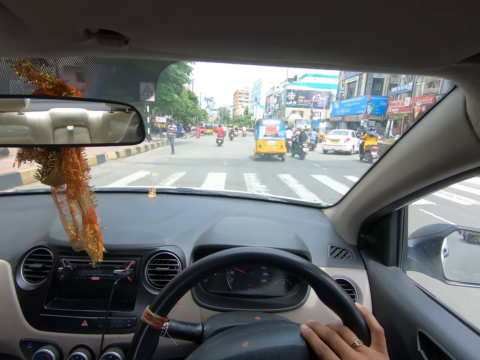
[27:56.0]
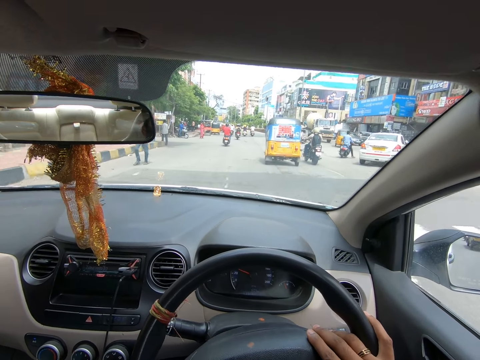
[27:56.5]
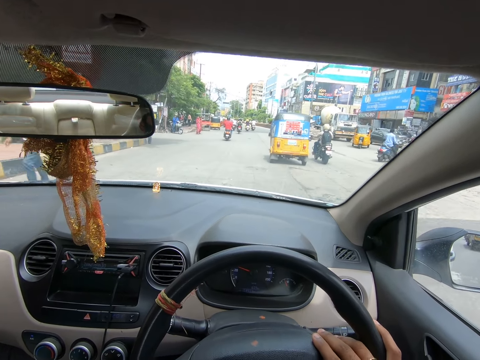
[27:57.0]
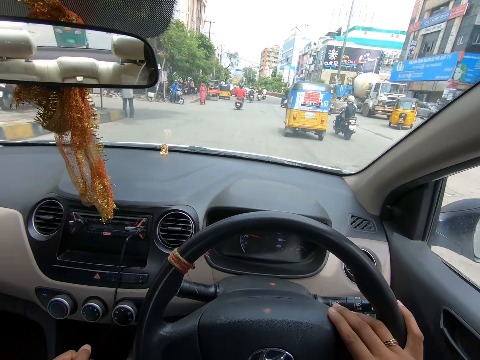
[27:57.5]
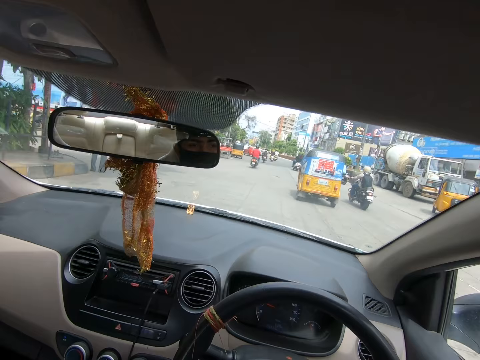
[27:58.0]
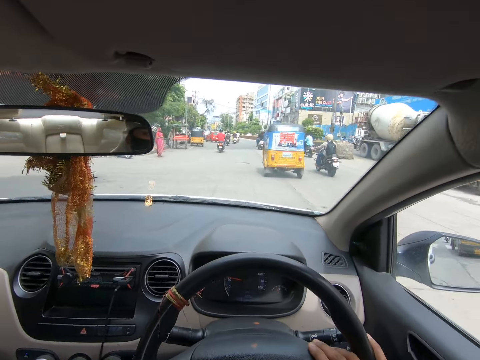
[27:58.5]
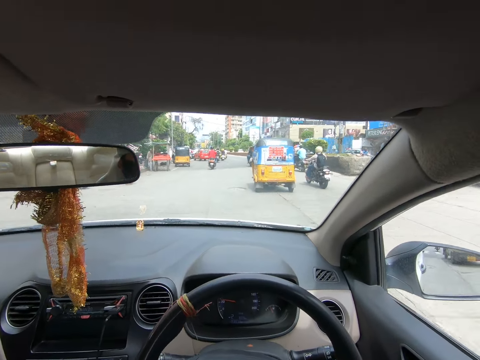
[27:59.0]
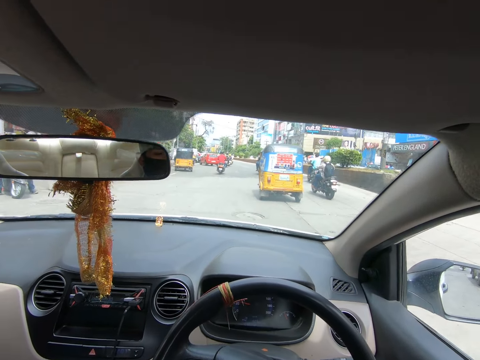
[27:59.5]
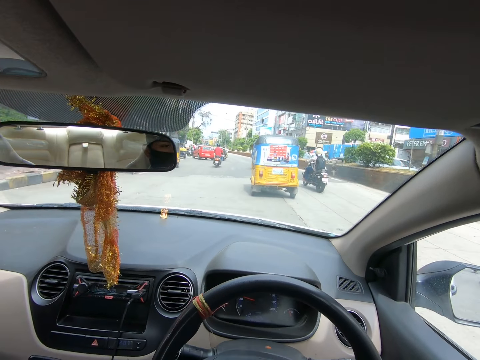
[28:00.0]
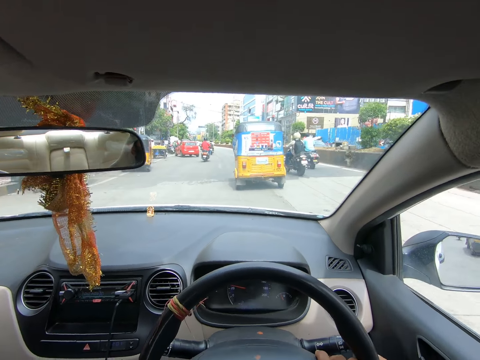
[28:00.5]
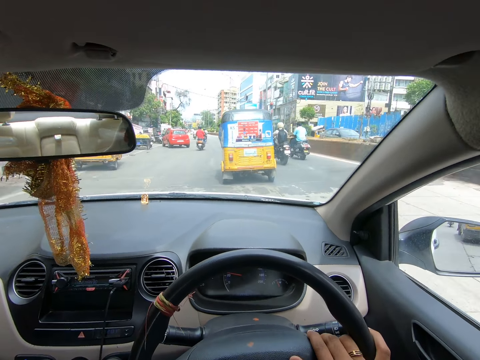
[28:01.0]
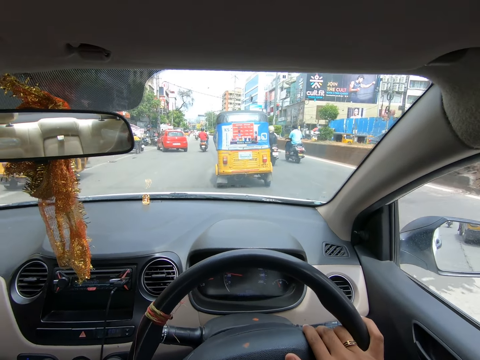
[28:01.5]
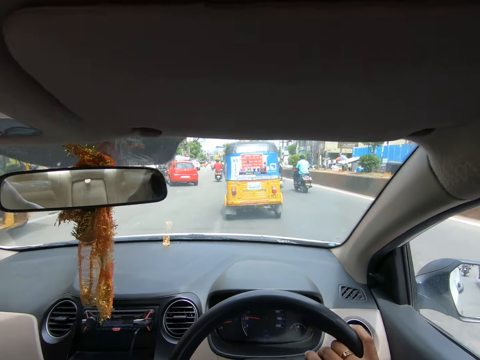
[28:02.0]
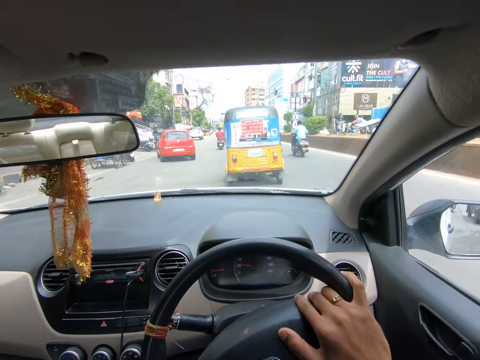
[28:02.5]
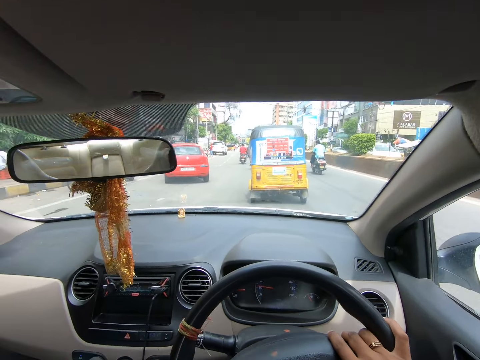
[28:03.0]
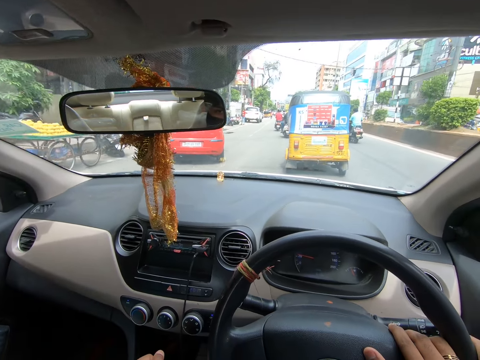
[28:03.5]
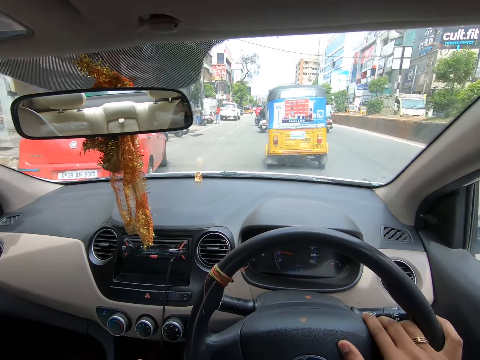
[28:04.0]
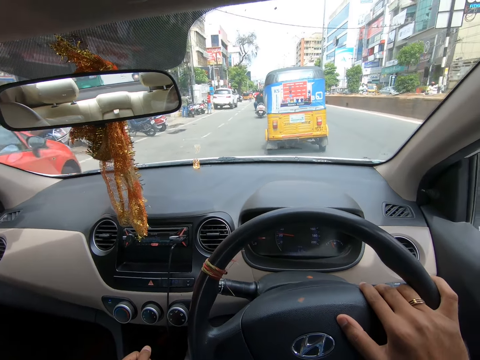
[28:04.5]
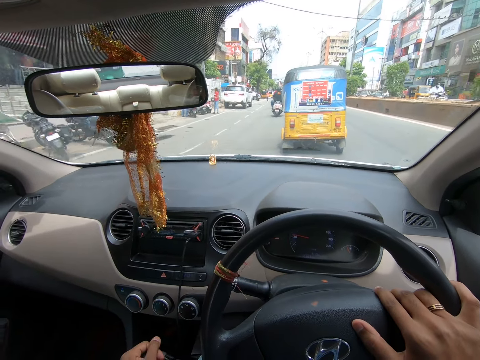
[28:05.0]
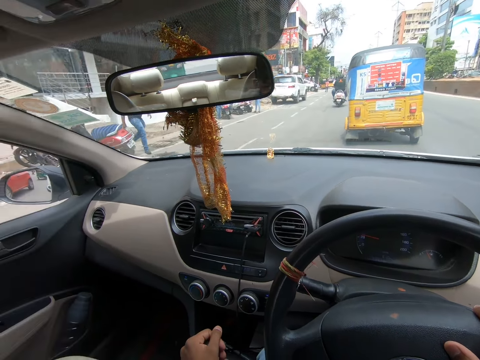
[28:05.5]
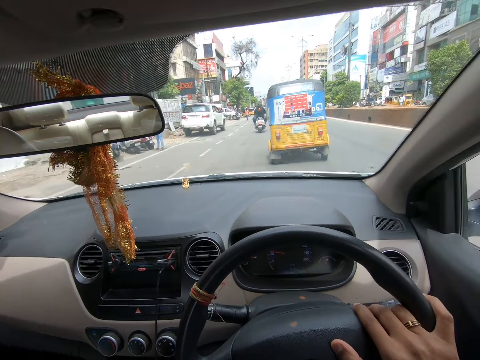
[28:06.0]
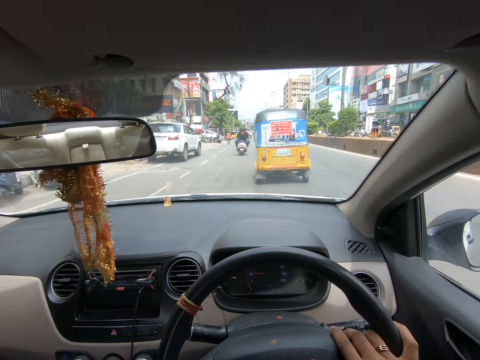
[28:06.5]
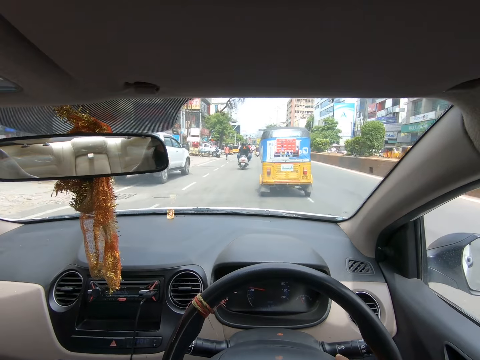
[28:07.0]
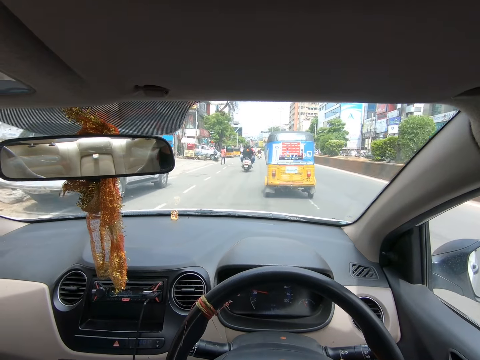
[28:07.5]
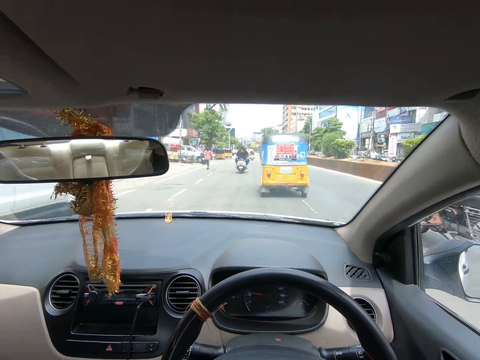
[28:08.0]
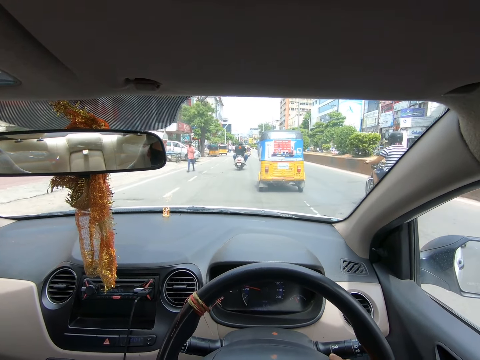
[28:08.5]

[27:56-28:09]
The camera wearer moves the steering to the right. They move the steering to the left. They drive the car on a highway.

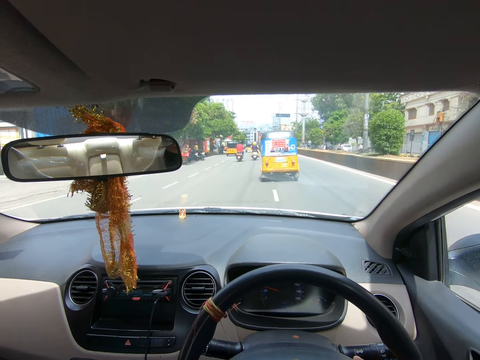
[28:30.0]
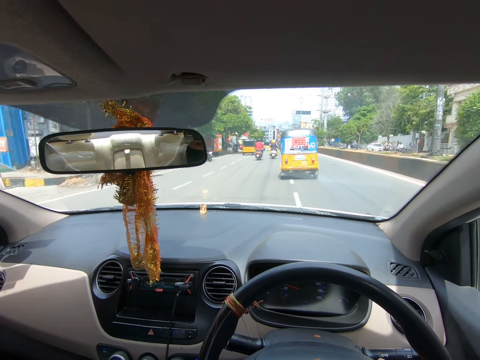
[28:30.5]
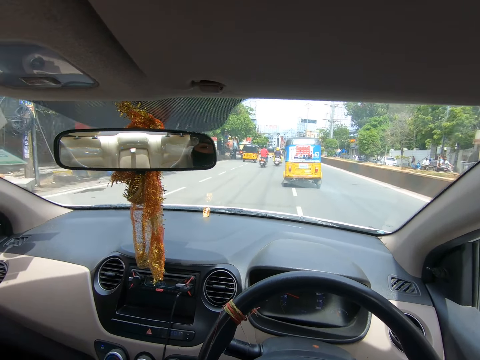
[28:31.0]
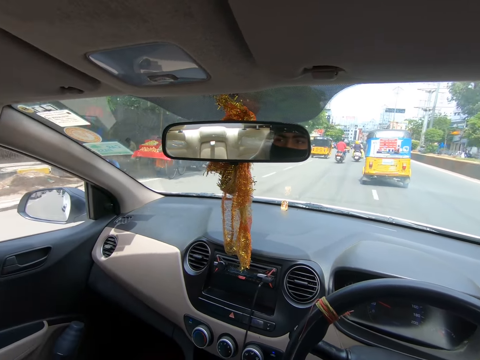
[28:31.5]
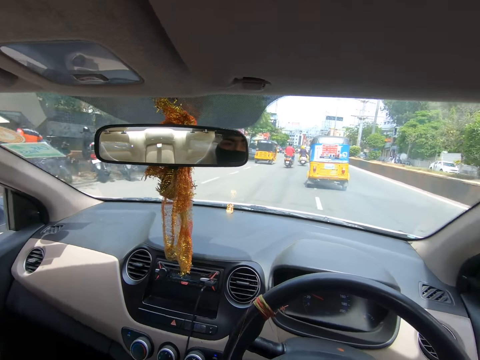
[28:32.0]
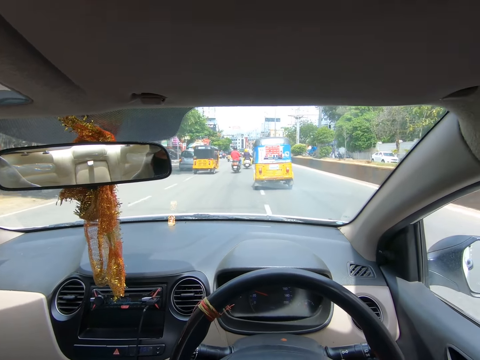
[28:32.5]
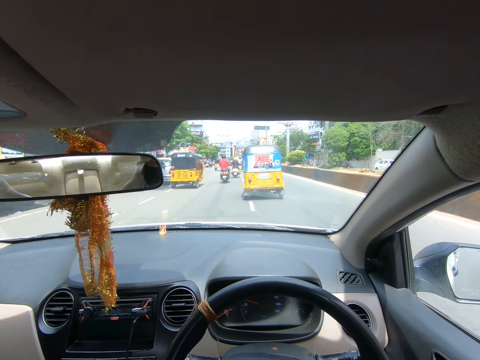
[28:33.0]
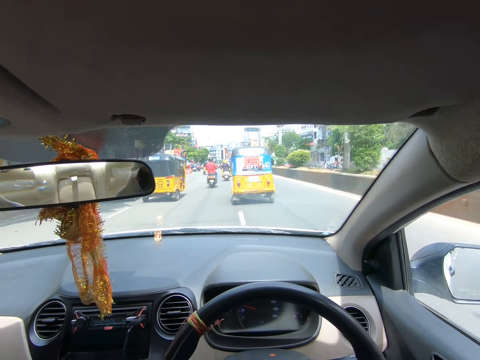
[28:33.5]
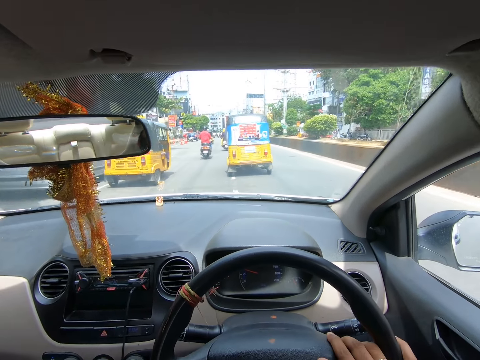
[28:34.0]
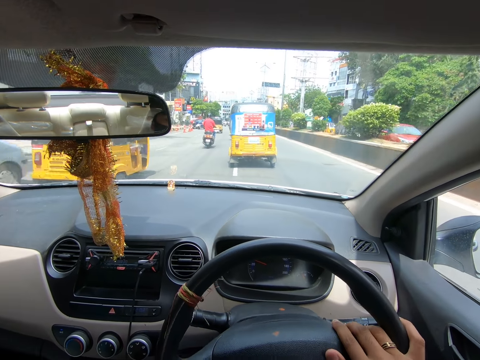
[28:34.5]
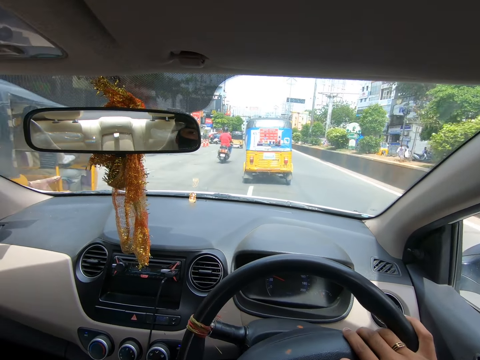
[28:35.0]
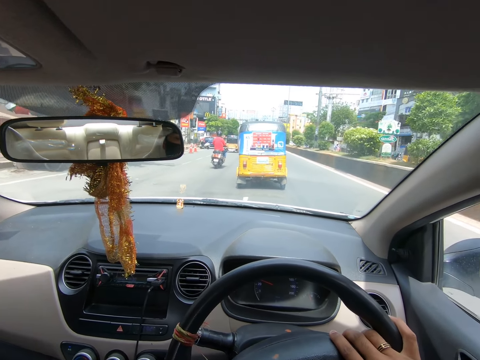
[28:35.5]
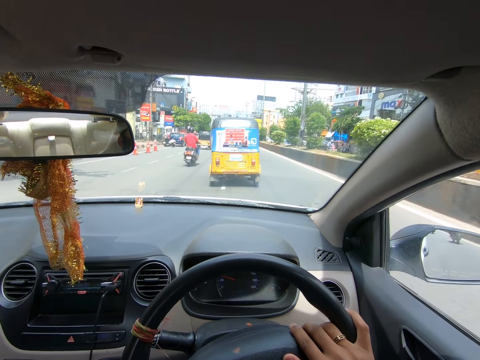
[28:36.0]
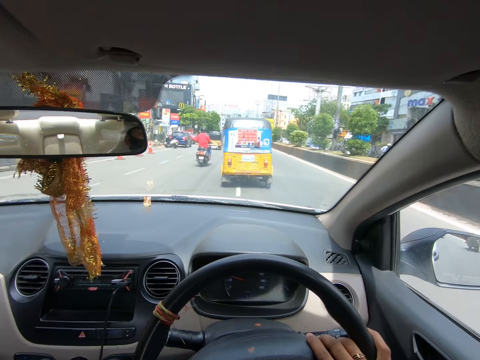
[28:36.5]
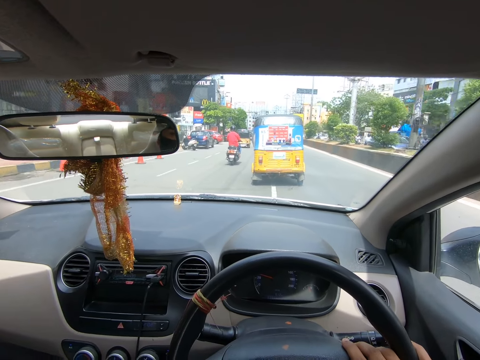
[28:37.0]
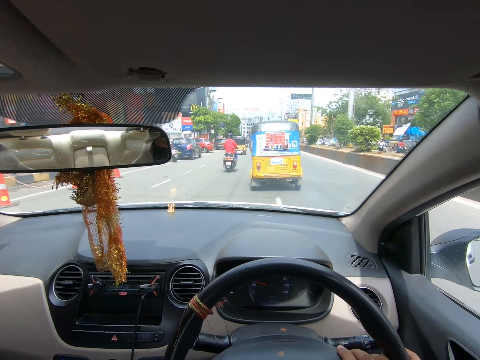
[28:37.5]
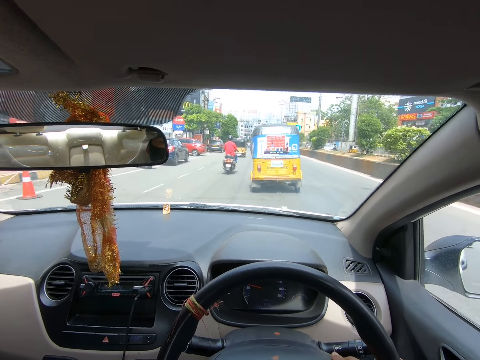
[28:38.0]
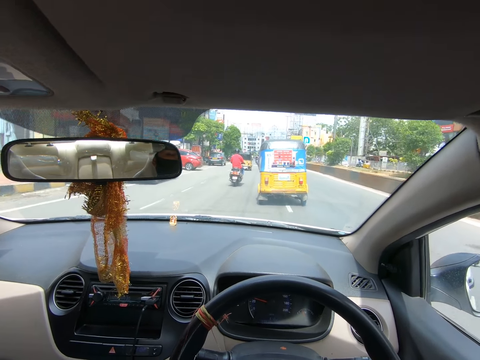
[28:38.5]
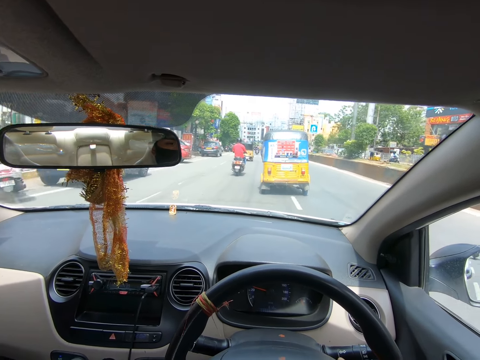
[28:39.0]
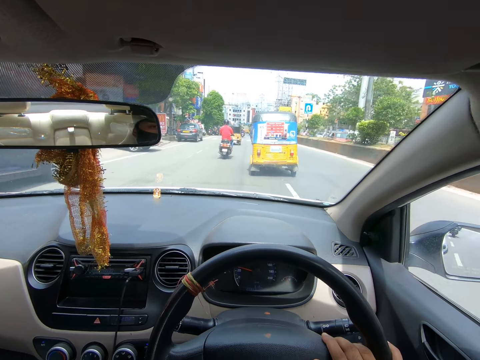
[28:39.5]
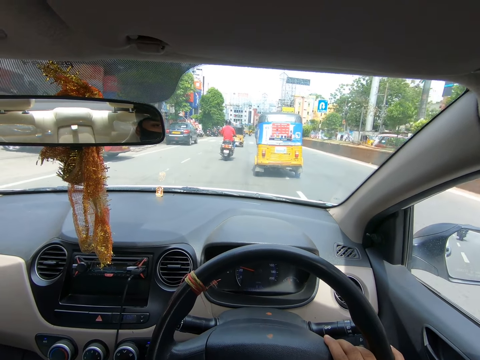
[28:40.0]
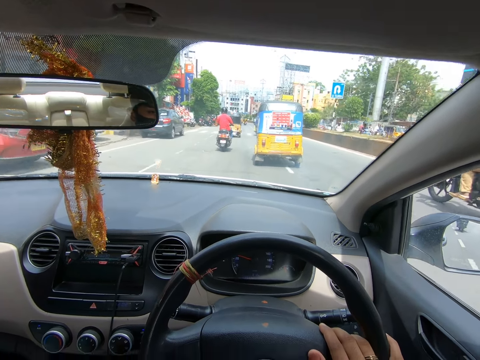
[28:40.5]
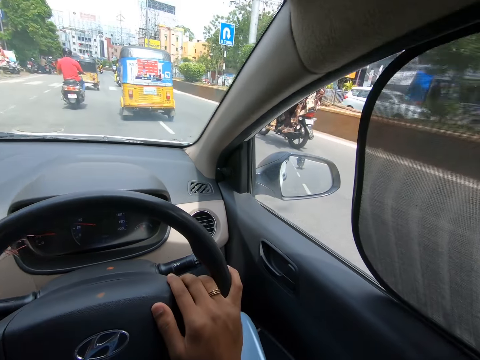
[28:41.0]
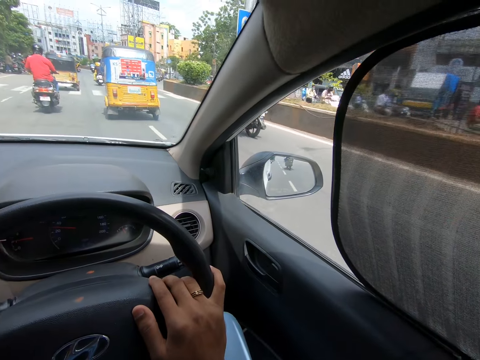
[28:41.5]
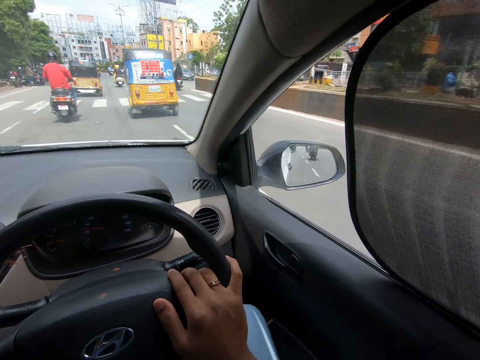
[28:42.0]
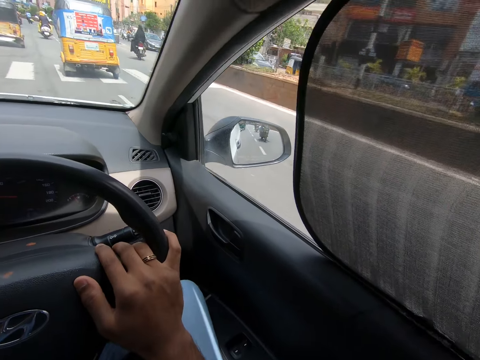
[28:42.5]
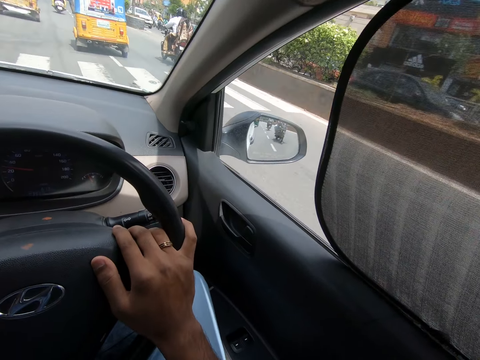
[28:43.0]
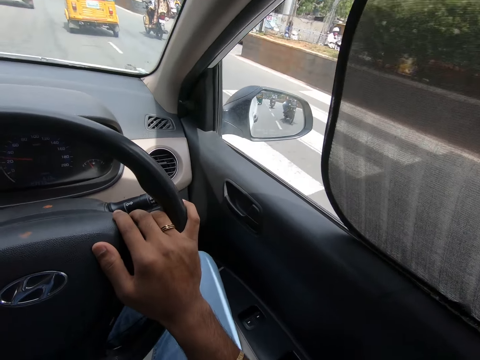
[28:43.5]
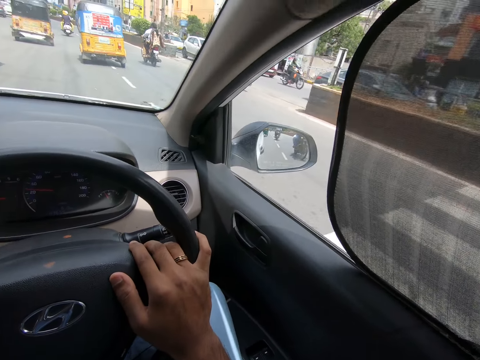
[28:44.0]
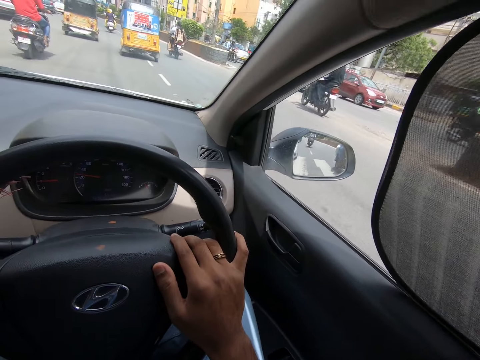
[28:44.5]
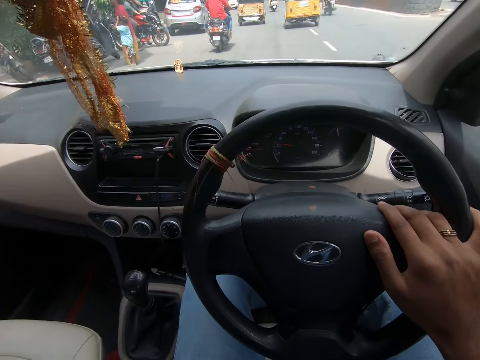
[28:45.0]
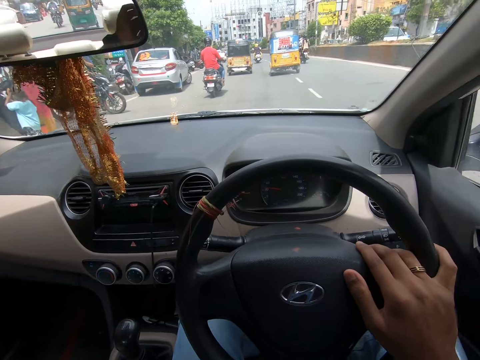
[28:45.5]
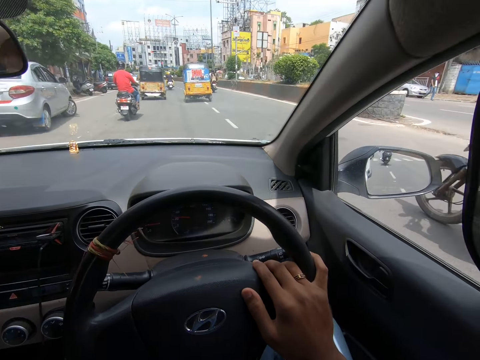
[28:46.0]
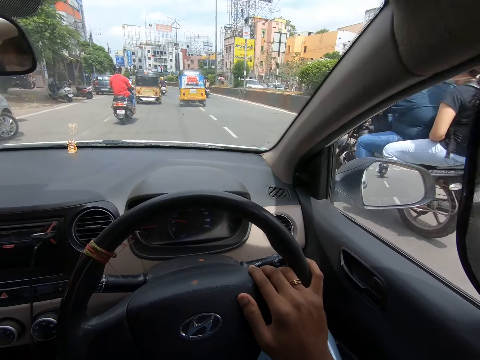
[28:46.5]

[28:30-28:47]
The camera wearer moves the steering to the right. They move the steering to the left. They drive the car on a highway. They move the steering to the left. They drive the car on the highway.
